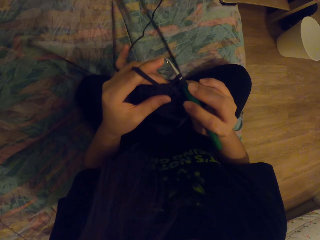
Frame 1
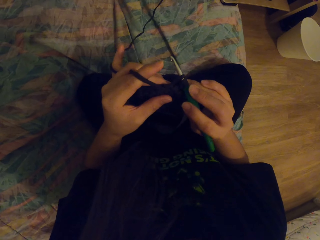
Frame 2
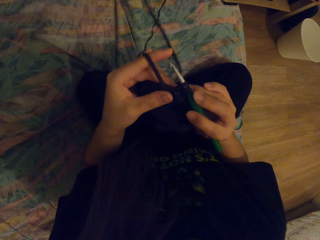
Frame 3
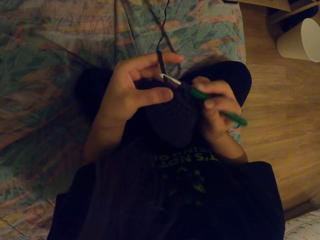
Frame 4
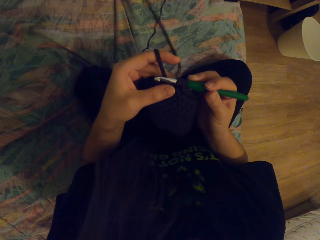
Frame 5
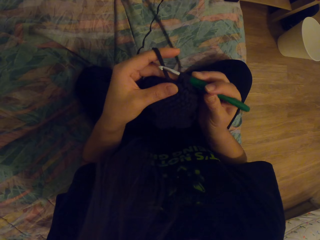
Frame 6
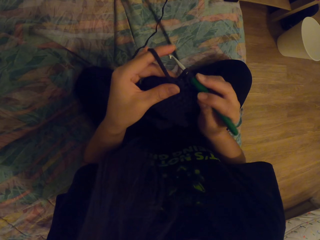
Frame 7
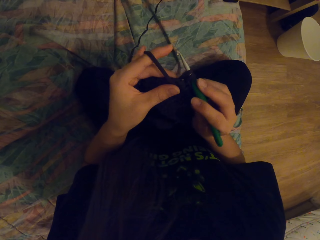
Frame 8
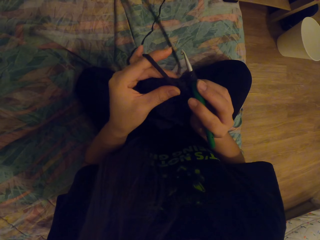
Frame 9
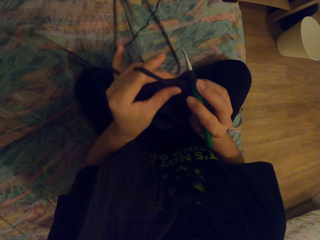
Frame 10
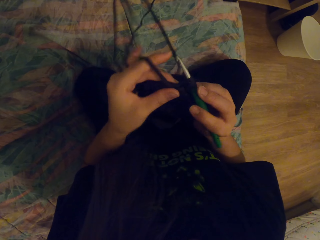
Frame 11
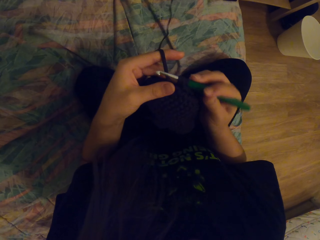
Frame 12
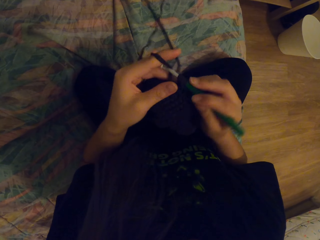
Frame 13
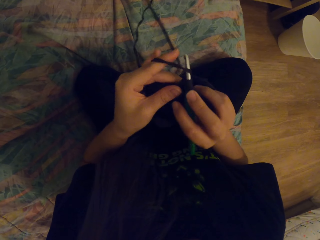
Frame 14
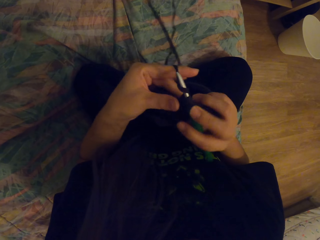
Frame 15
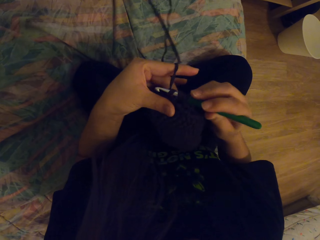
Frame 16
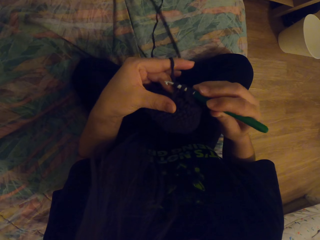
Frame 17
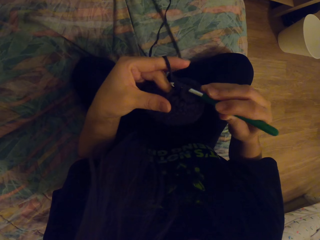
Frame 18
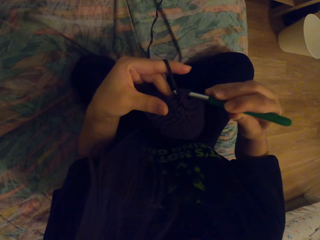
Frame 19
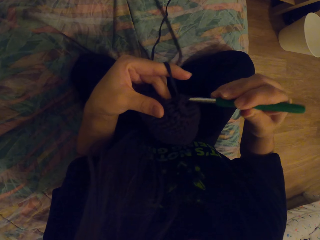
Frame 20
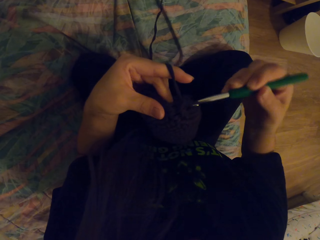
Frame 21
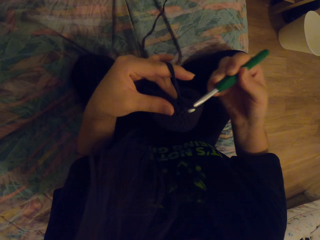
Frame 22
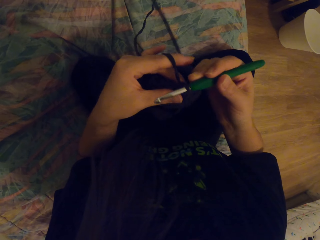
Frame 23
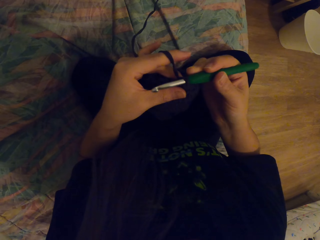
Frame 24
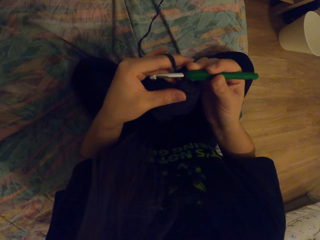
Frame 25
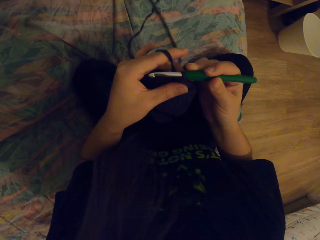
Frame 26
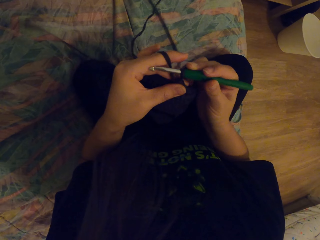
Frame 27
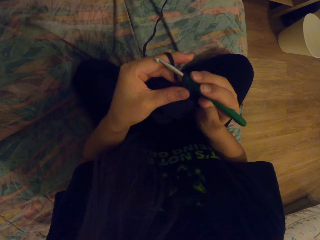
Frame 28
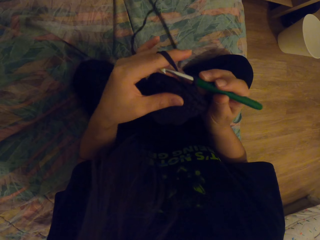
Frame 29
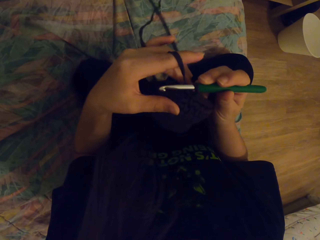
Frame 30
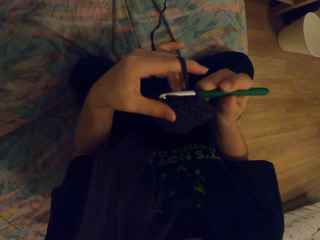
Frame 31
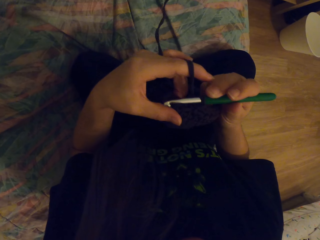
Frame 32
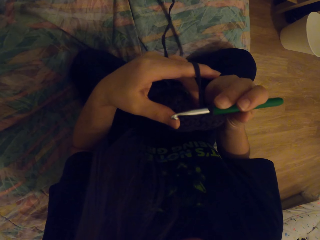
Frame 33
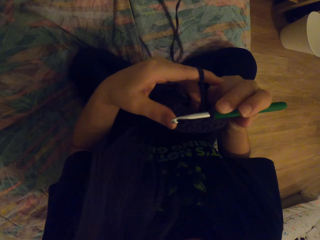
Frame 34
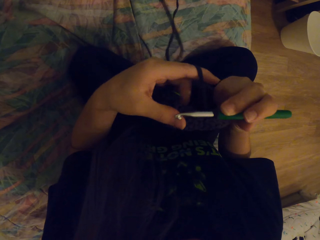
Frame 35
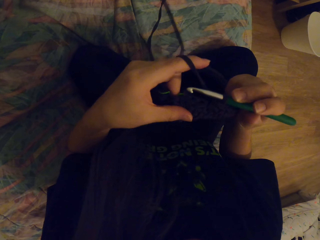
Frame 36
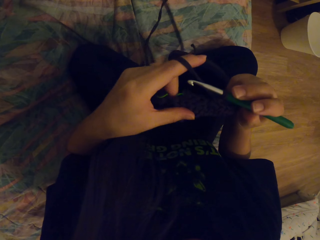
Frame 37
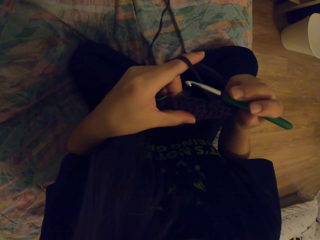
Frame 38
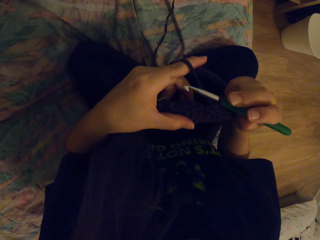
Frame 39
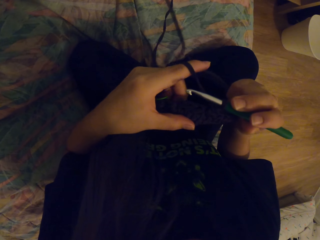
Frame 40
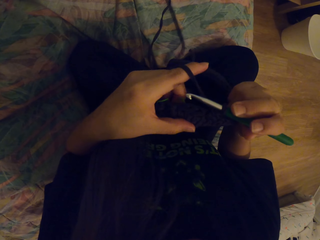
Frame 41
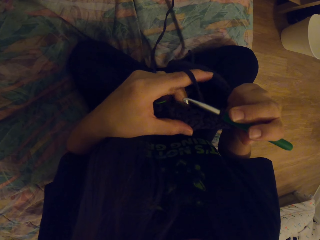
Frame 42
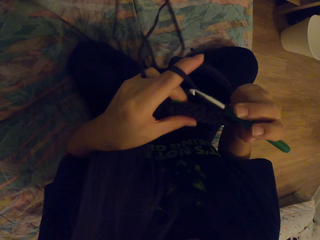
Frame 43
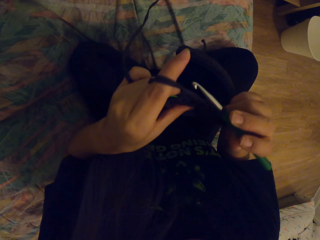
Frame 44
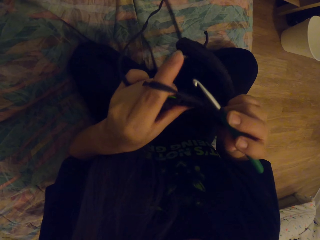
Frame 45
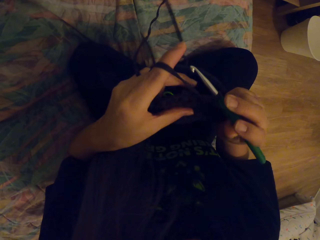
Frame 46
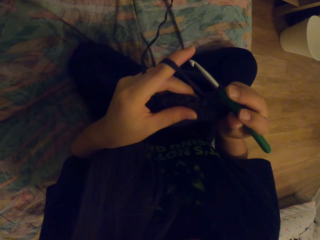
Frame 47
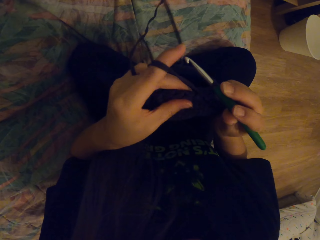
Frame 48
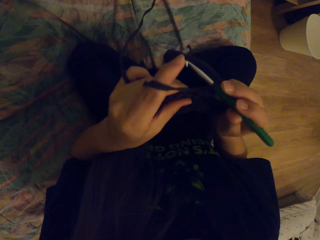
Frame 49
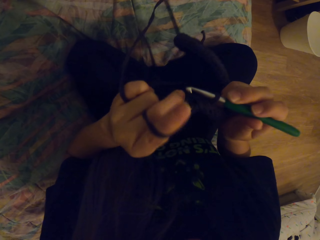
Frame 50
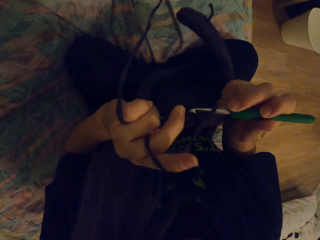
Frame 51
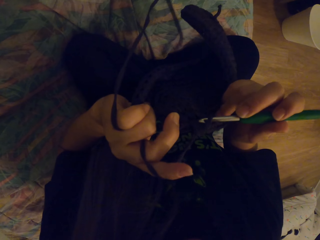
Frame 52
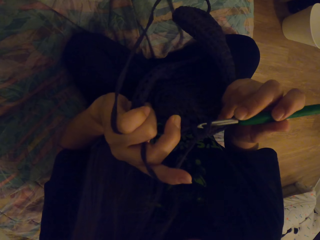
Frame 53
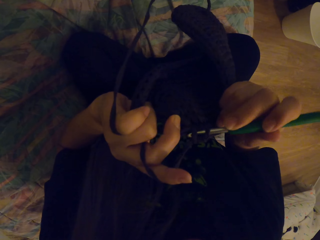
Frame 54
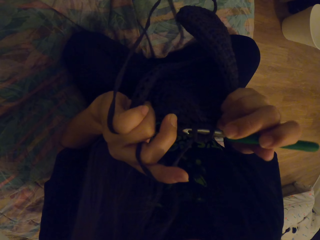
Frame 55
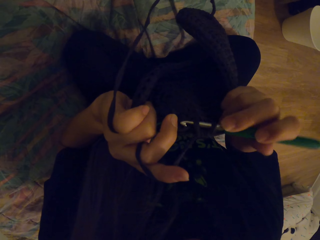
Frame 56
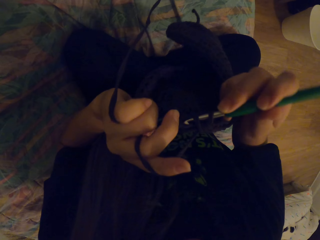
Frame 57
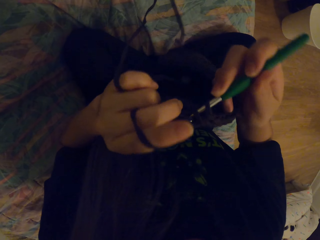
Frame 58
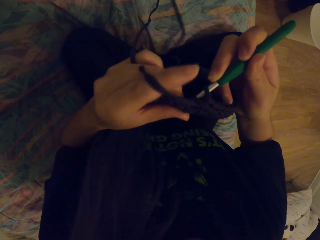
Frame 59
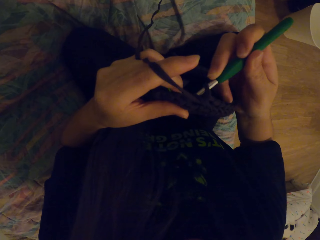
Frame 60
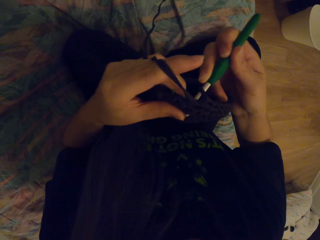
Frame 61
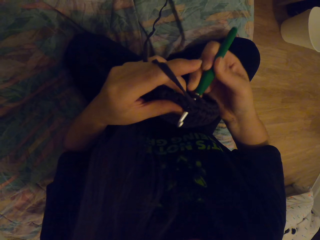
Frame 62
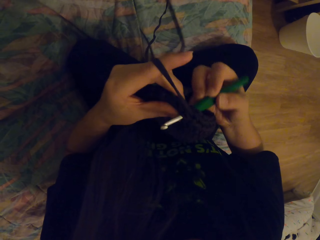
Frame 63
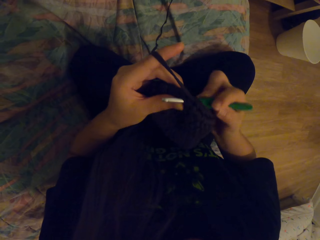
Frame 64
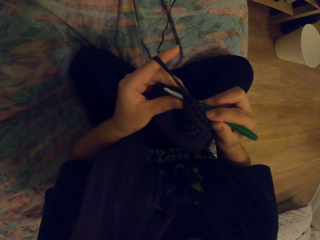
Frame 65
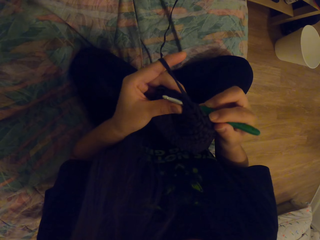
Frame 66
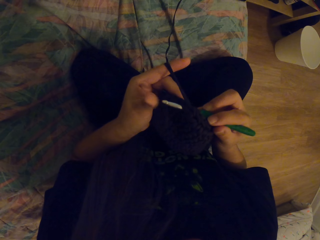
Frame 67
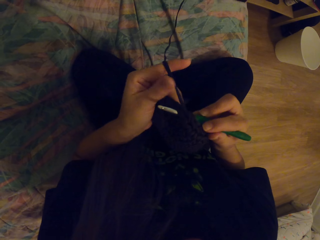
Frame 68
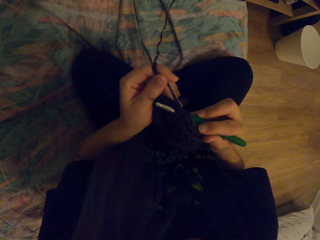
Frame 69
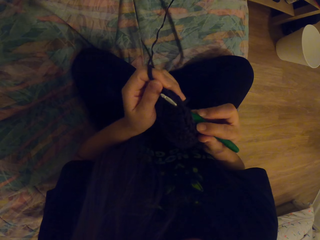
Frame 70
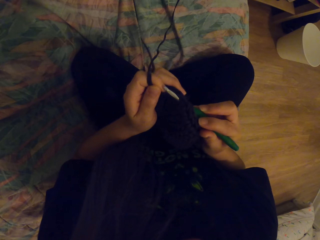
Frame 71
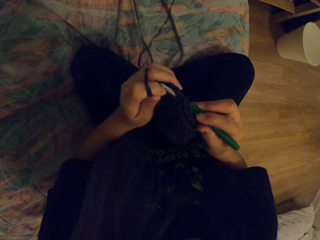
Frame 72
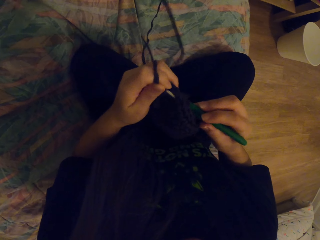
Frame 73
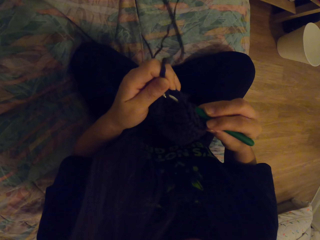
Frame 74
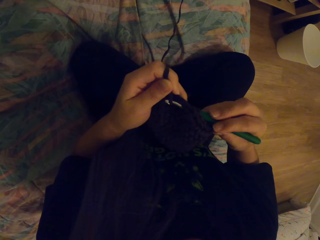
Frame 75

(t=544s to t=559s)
The camera wearer coils a thread on a crochet hook. They pull the yarn. They put the yarn in the crochet hook. They crochet a fabric with the crochet hook. They crochet the fabric with the crochet hook again.

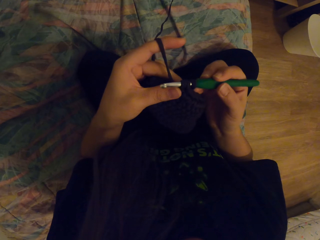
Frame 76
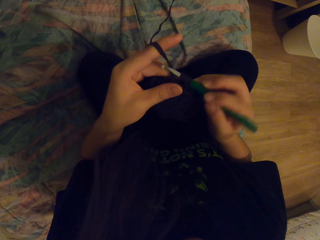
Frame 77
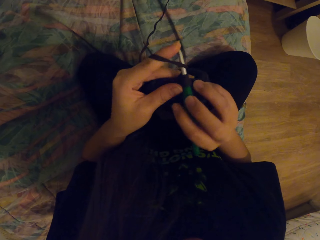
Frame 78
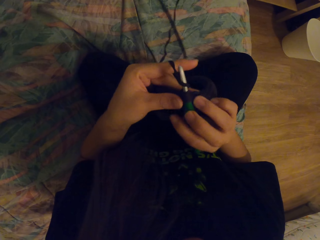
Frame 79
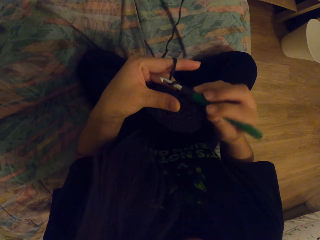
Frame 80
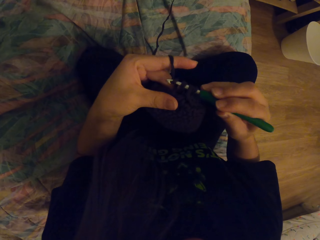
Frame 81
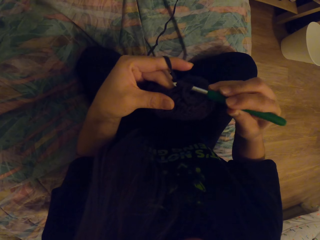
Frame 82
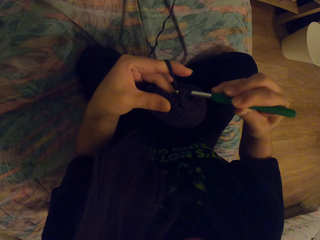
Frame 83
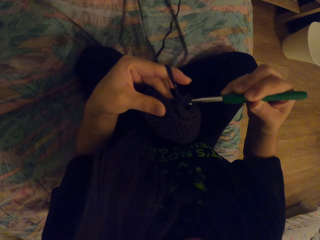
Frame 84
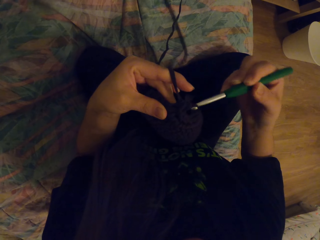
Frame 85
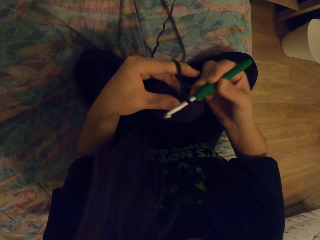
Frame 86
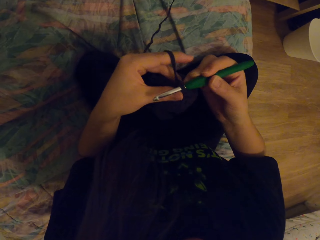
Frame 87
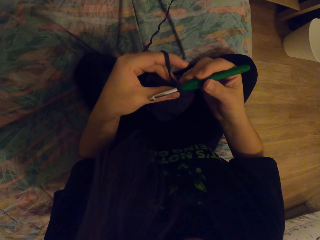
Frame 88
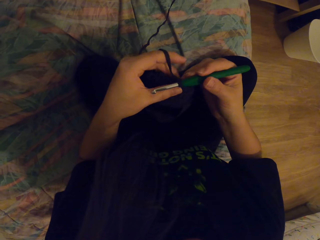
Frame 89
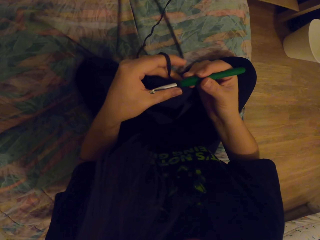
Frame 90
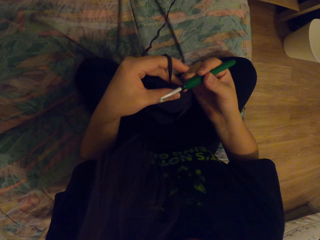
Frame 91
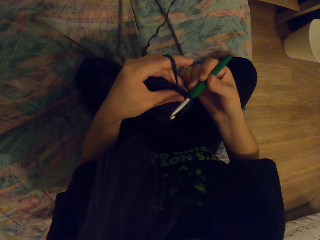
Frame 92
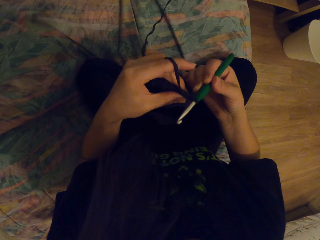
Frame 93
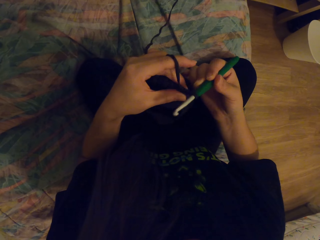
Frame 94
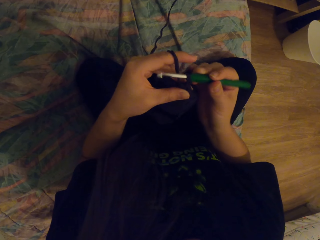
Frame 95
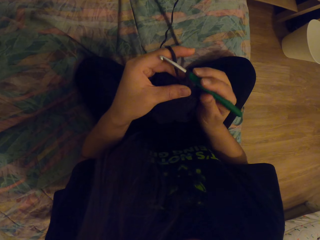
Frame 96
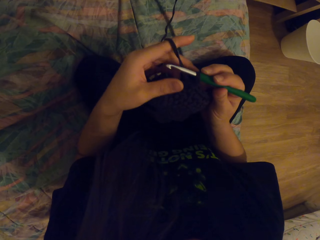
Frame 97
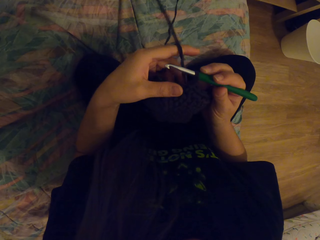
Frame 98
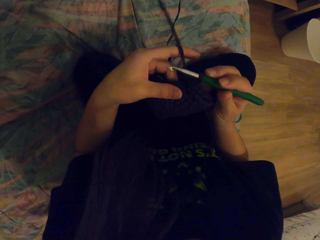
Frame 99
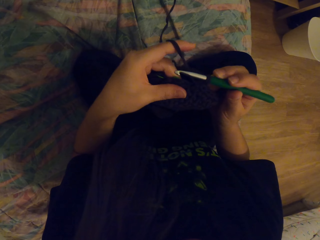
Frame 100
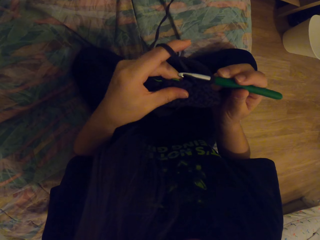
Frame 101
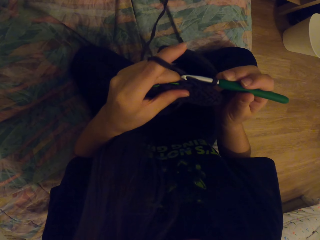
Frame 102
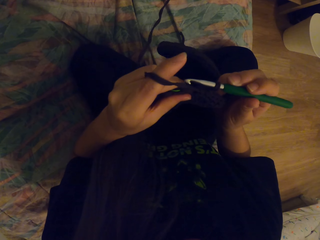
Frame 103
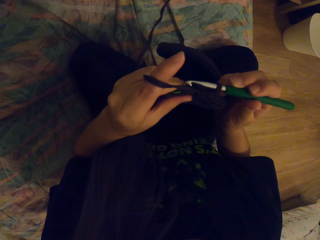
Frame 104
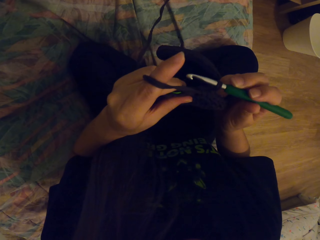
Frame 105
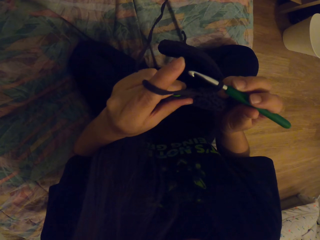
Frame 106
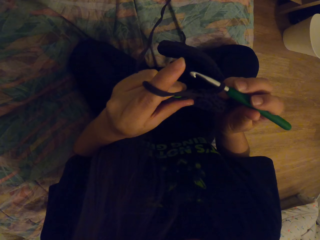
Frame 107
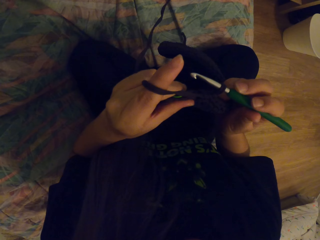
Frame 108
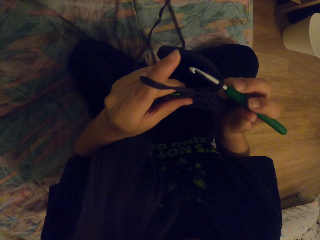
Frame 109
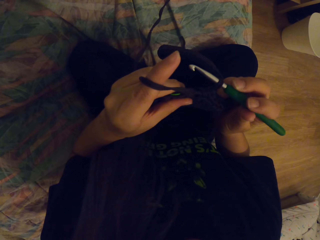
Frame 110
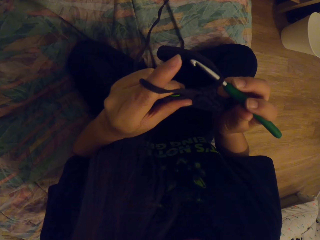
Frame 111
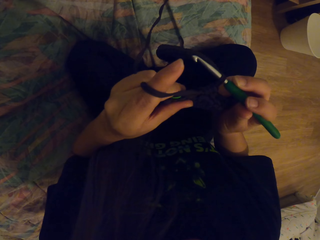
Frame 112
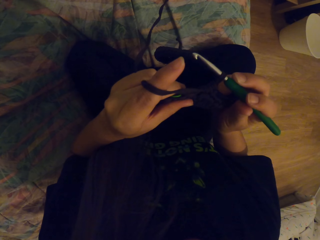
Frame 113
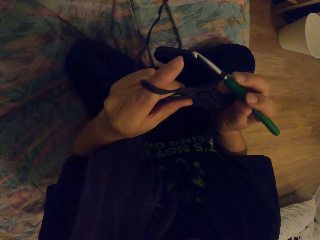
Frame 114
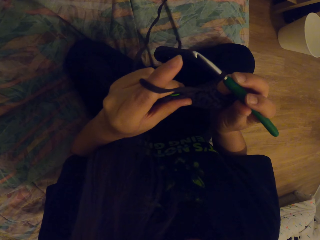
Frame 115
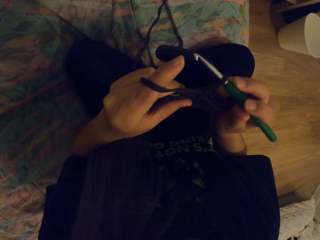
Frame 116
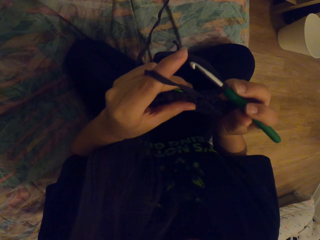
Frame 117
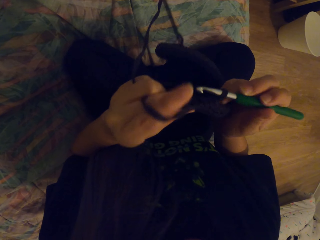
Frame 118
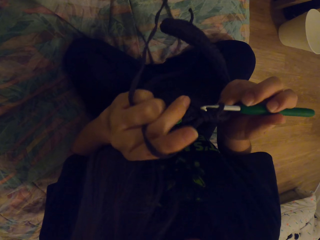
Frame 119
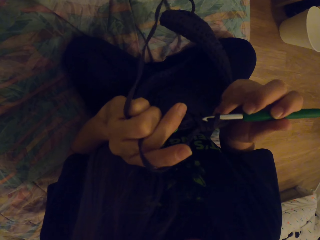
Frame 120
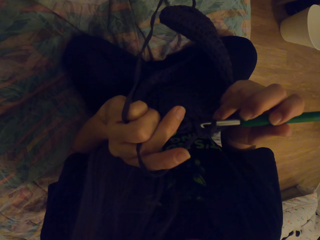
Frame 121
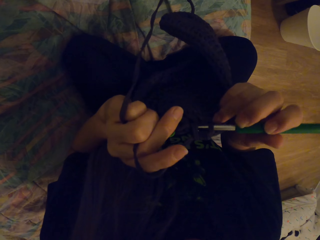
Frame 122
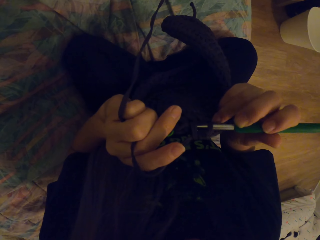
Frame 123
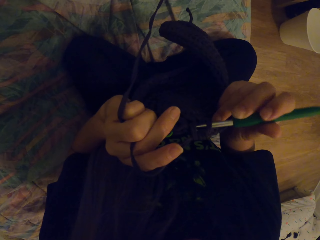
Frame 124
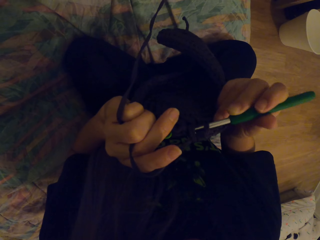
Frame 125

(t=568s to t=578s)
The camera wearer coils a thread on a crochet hook. They crochet a fabric with the crochet hook.
